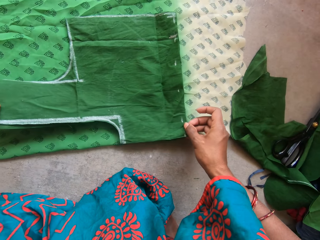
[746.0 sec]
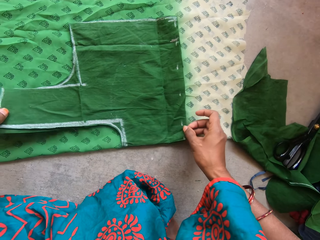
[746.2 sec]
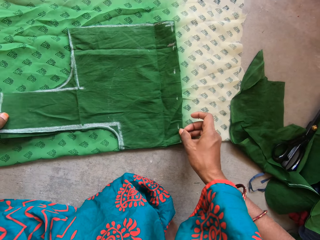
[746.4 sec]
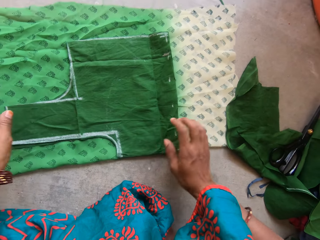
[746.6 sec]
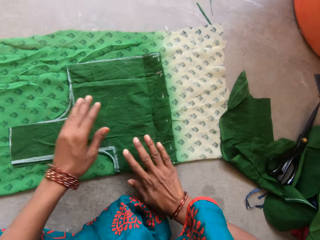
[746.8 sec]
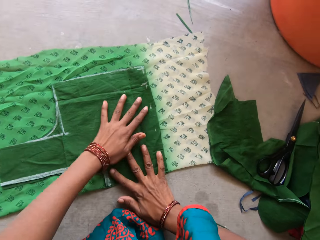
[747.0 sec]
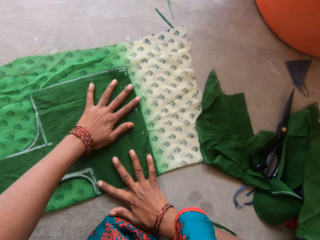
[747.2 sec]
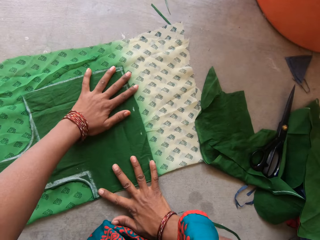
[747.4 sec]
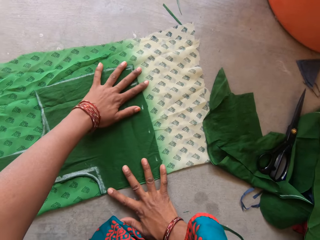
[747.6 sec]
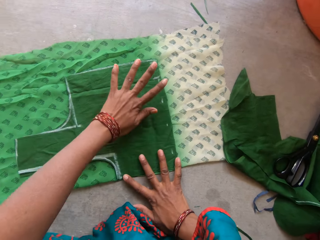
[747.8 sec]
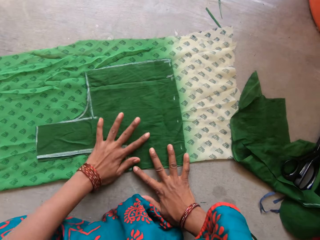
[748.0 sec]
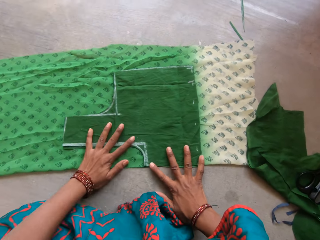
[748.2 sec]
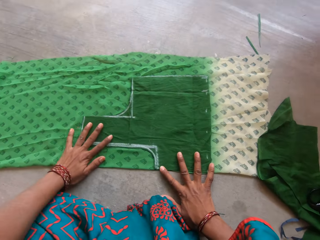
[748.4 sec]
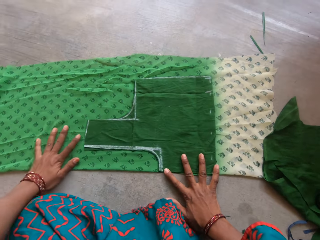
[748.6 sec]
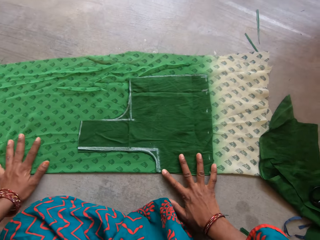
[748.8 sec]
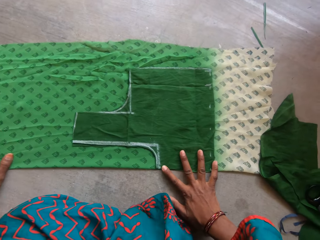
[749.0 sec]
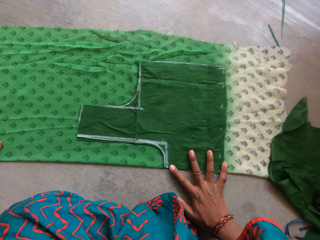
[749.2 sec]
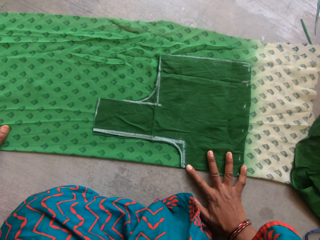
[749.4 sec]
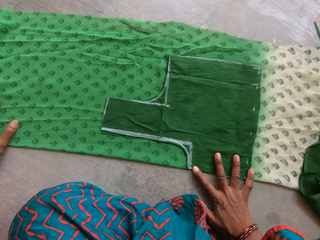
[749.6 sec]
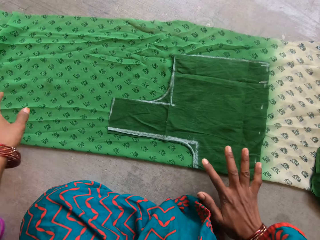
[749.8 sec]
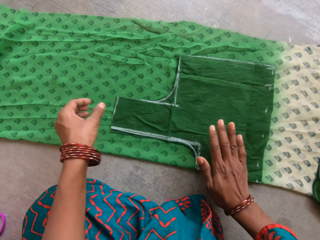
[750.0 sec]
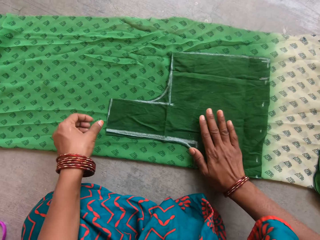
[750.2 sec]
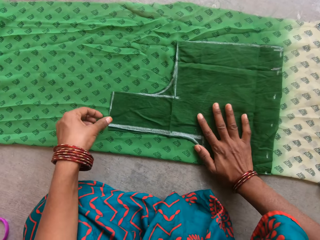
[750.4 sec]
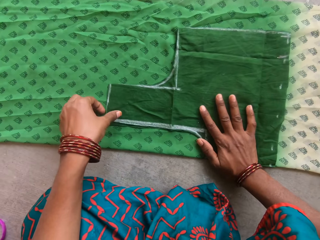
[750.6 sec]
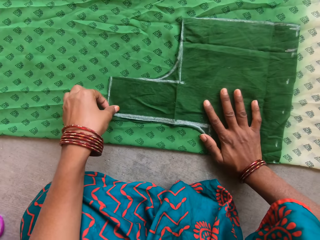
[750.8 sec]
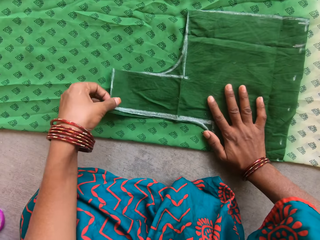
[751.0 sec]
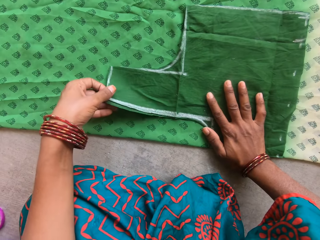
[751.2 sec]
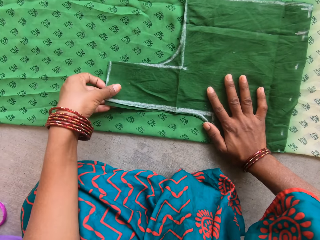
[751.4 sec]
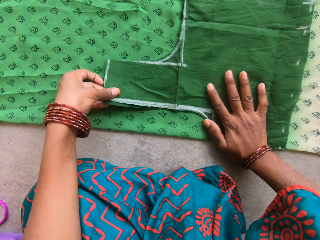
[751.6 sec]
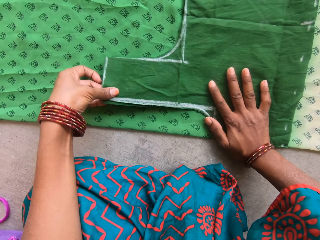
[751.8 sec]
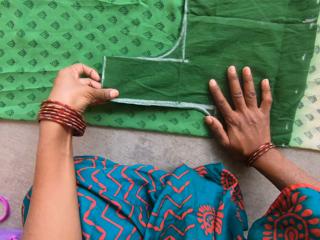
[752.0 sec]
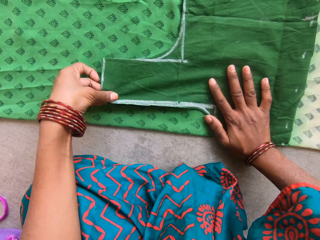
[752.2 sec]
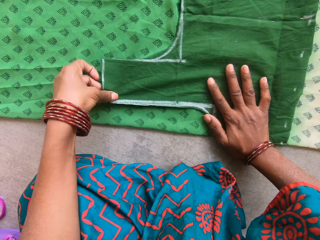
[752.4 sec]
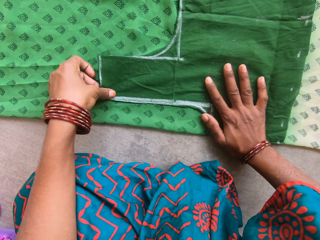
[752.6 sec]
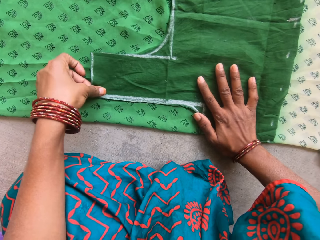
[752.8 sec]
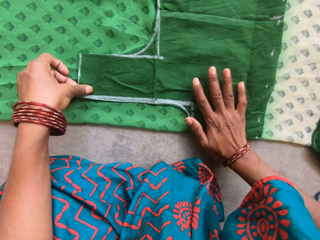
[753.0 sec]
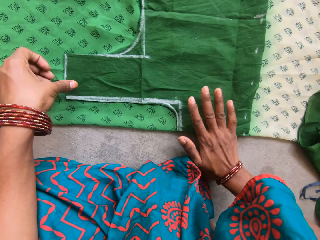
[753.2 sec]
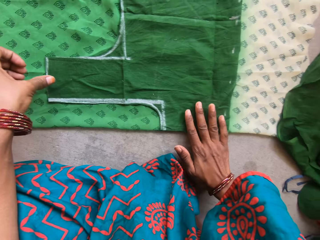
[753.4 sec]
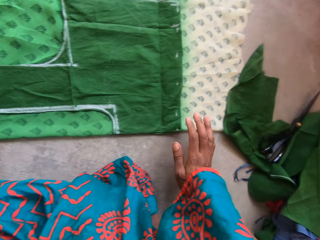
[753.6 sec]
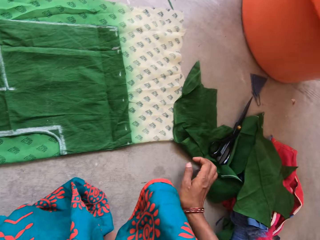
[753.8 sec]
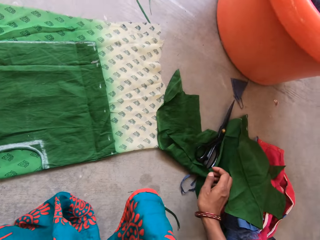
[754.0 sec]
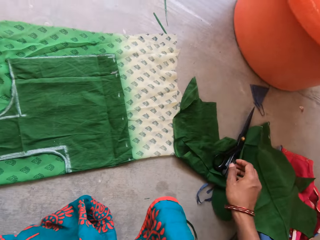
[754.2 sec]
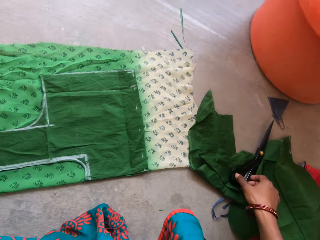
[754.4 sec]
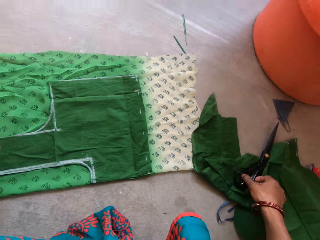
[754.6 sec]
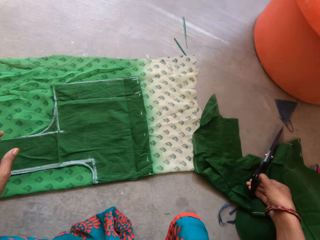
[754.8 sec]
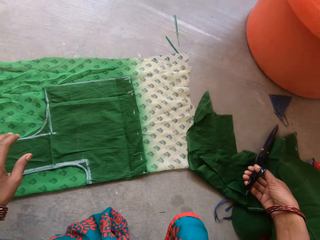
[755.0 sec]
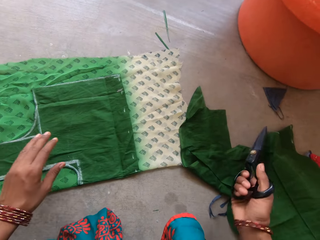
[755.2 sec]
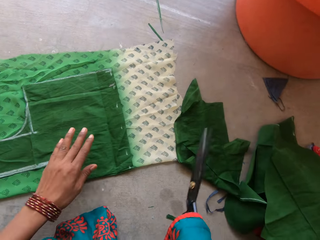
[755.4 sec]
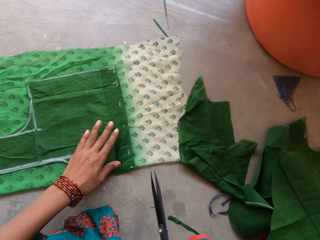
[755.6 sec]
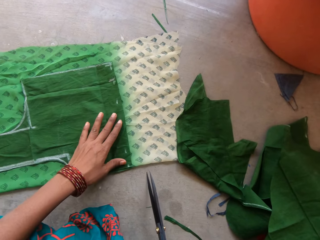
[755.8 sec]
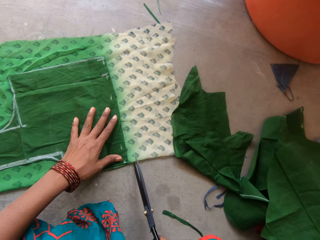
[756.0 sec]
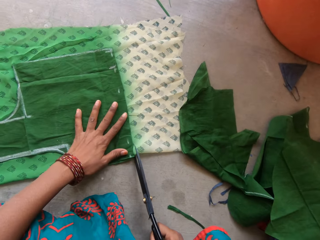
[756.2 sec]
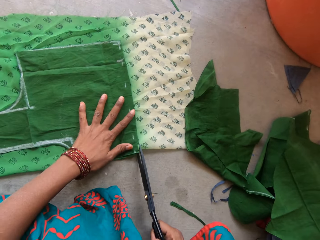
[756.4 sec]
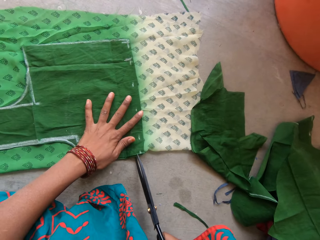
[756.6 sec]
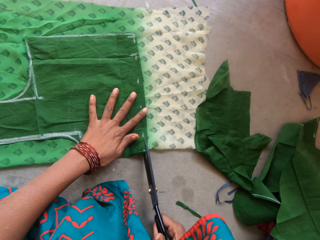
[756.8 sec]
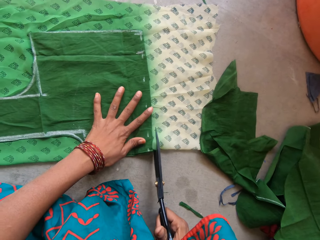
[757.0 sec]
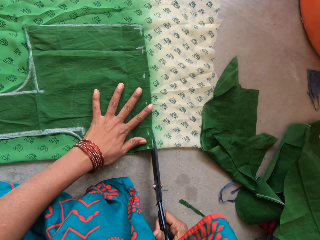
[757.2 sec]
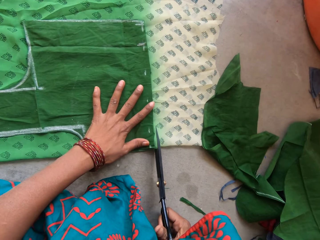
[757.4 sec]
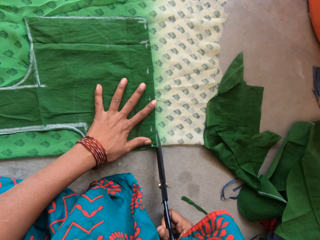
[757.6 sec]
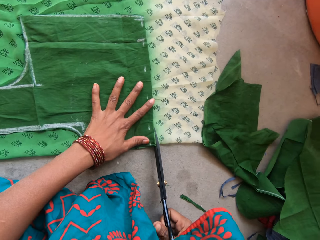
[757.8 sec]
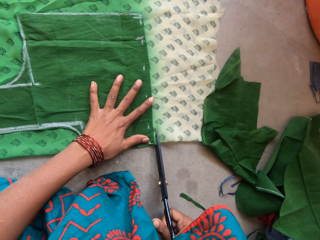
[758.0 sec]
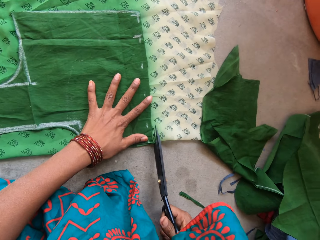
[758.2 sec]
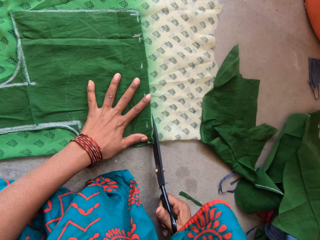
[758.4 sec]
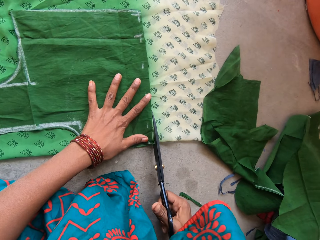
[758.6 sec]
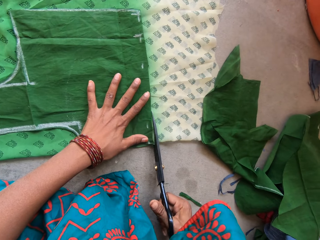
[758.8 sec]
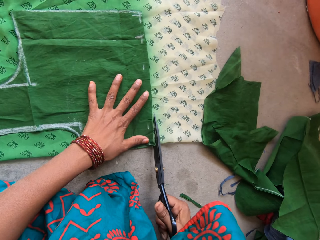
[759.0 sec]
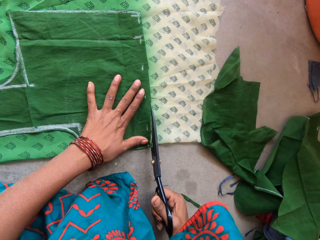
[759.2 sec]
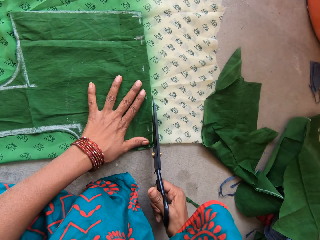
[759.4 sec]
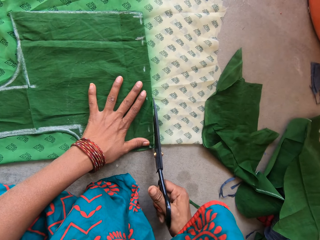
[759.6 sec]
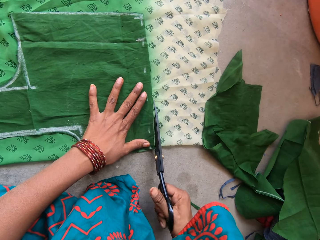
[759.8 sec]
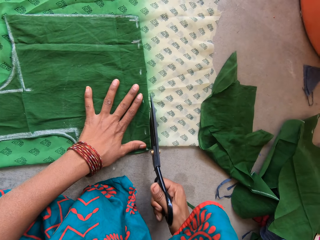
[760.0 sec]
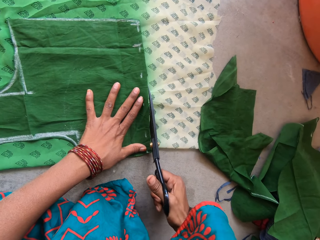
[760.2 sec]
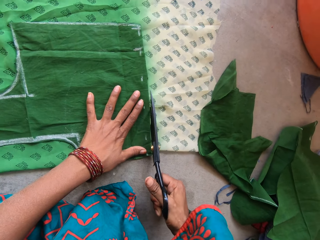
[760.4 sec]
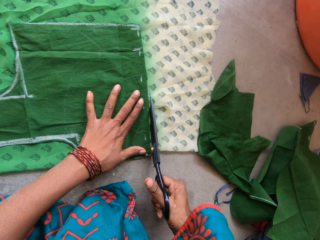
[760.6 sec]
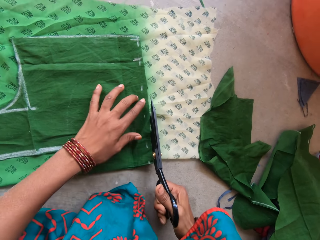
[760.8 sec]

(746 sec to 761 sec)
The camera wearer holds the piece of cloth with her hands. She picks the pair of scissors from the floor with her right hand. She cuts the shape of the first piece of fabric from the second piece of fabric with the pair of scissors in her right hand.

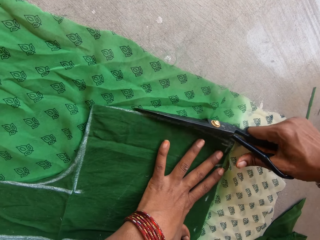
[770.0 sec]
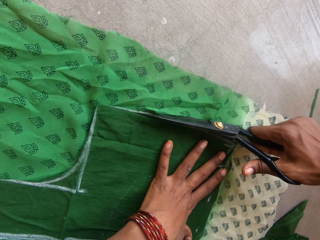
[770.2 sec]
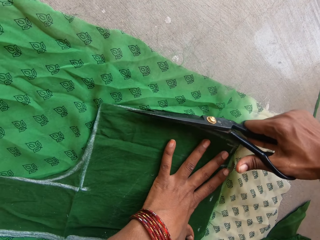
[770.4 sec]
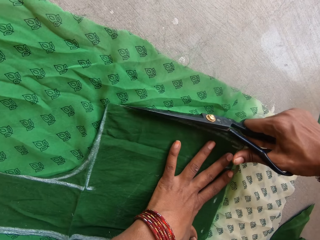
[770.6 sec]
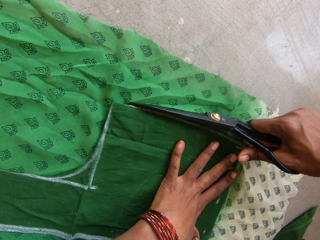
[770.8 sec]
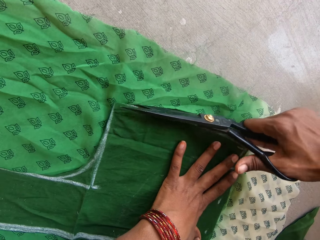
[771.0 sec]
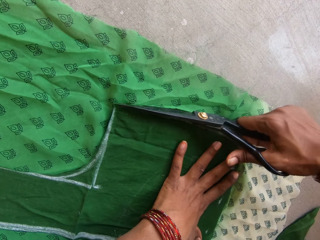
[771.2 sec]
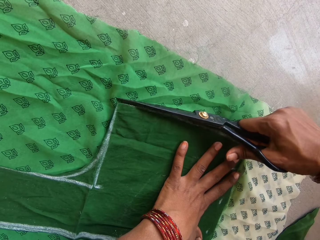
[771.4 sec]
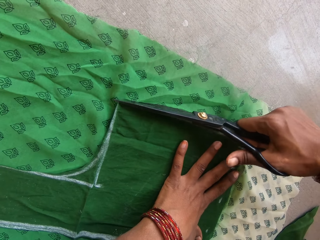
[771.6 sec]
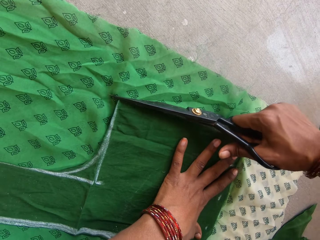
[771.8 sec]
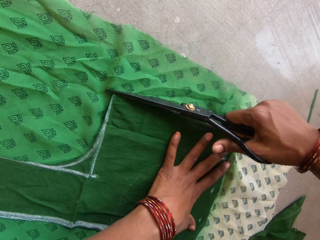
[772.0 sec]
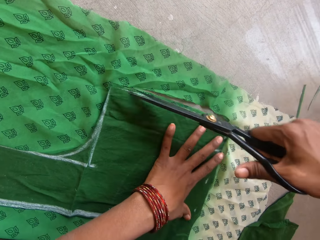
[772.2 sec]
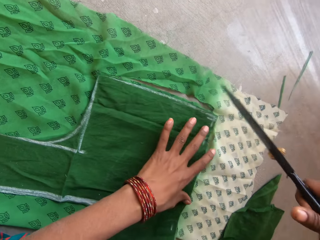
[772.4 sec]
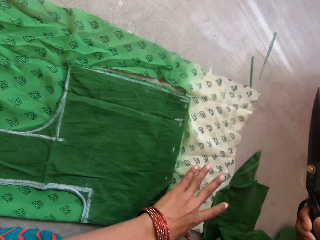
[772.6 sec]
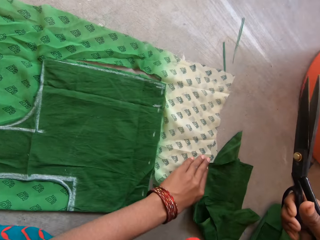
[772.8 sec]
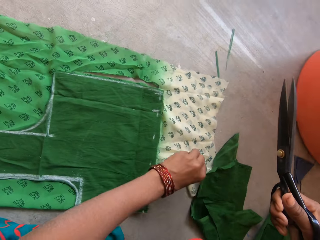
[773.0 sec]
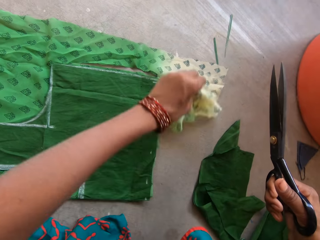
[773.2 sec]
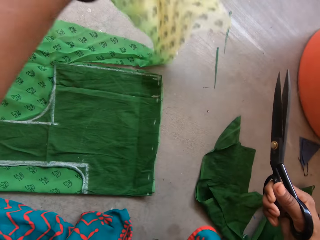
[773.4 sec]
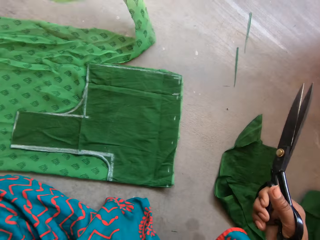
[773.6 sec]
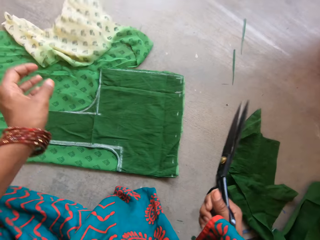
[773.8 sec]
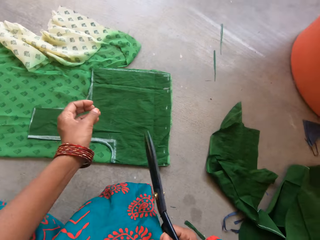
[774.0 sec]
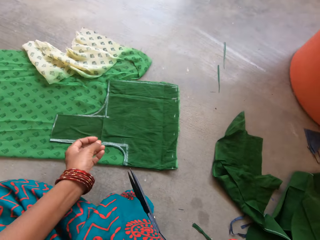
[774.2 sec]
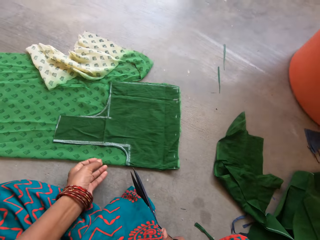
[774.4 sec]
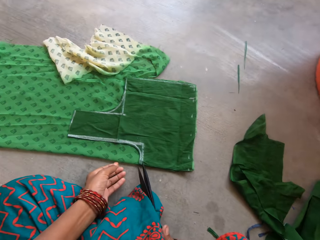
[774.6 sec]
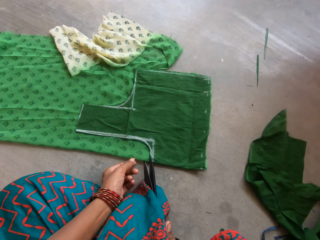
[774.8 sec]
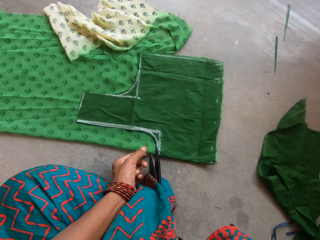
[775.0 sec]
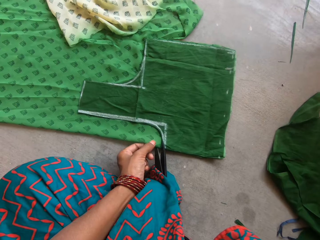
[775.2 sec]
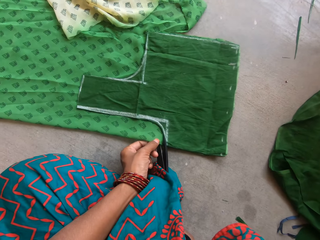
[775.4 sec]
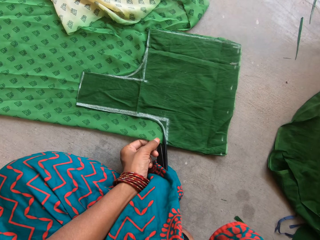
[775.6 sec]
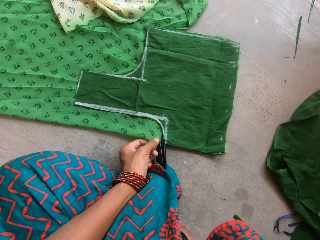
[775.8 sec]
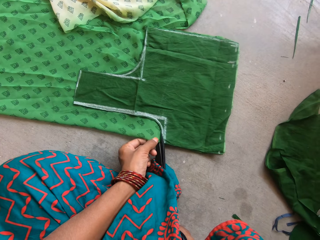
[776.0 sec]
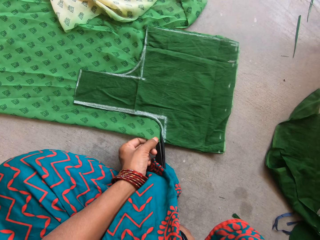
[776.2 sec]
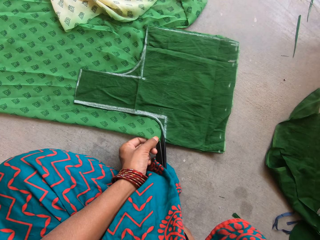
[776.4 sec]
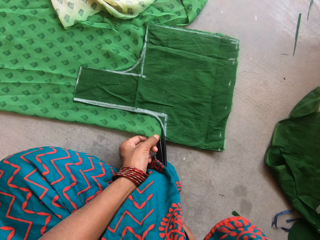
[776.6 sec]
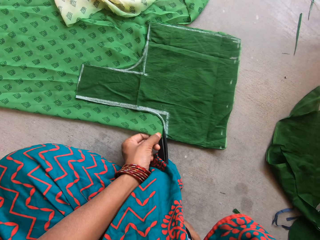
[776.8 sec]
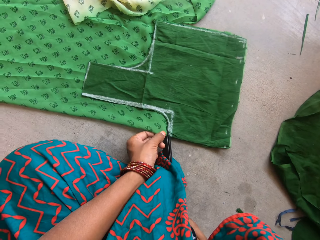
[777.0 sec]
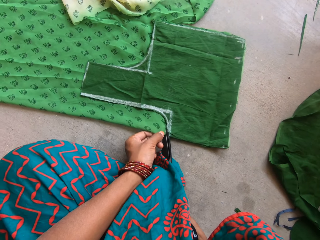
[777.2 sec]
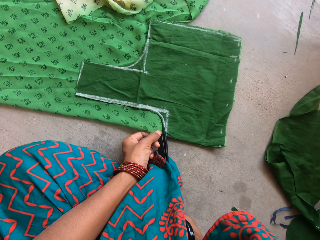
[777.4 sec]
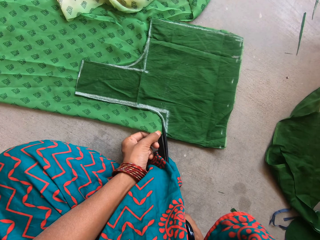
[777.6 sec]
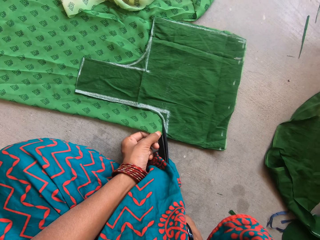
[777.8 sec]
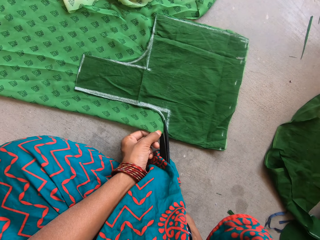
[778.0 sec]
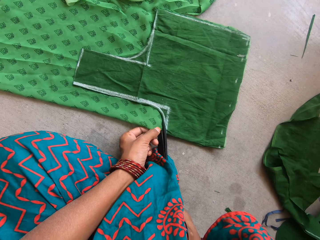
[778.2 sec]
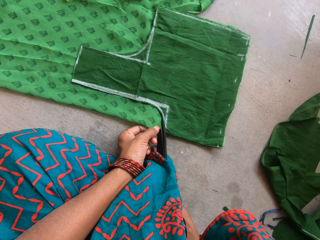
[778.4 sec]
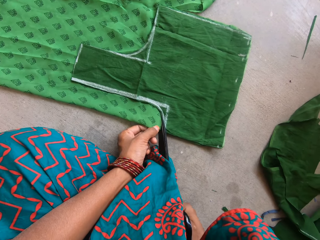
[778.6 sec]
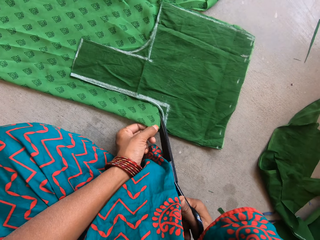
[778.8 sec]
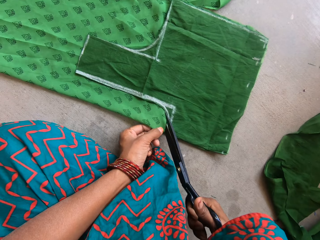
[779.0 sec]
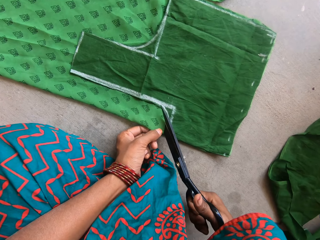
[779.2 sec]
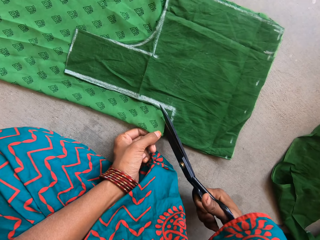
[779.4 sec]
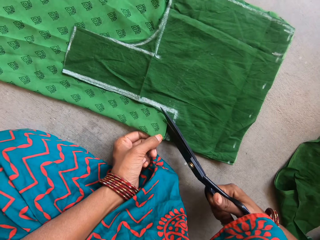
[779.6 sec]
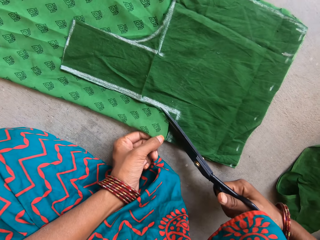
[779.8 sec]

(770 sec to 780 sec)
The camera wearer lifts up the piece of cloth with her left hand. She cuts the piece of cloth with a pair of scissors.
